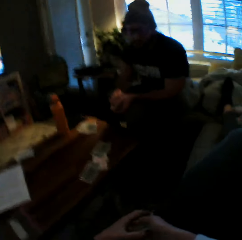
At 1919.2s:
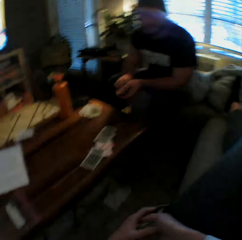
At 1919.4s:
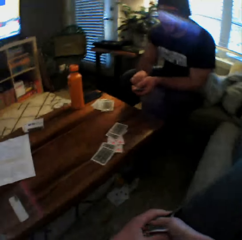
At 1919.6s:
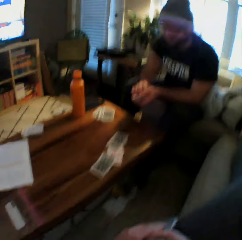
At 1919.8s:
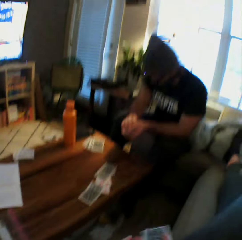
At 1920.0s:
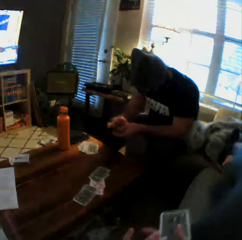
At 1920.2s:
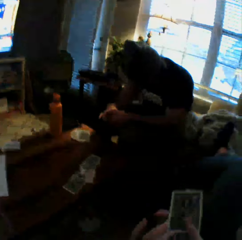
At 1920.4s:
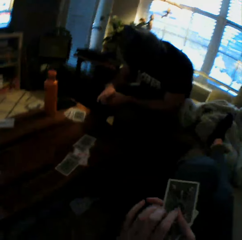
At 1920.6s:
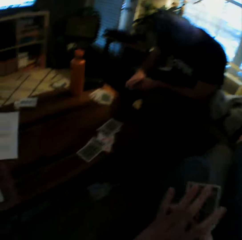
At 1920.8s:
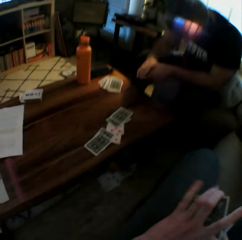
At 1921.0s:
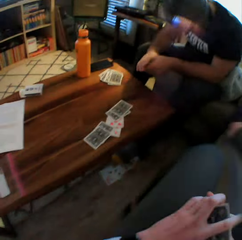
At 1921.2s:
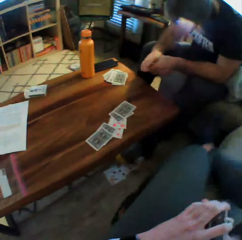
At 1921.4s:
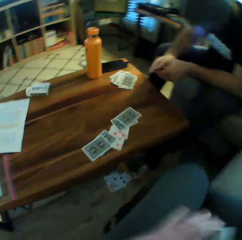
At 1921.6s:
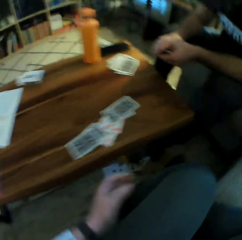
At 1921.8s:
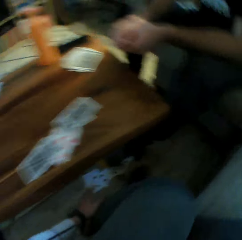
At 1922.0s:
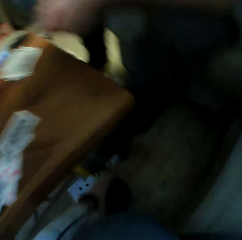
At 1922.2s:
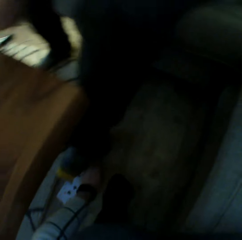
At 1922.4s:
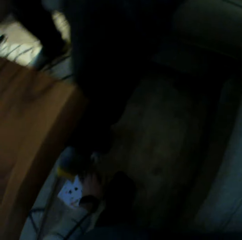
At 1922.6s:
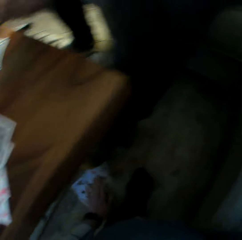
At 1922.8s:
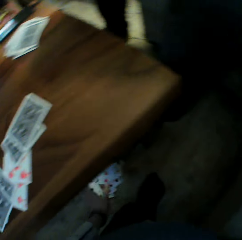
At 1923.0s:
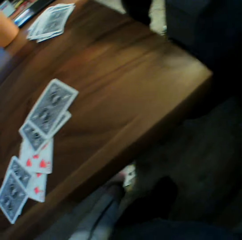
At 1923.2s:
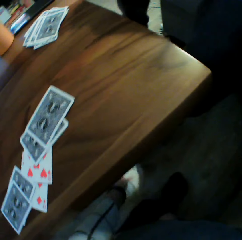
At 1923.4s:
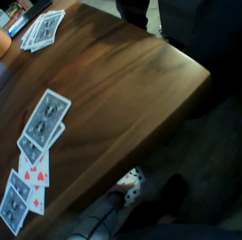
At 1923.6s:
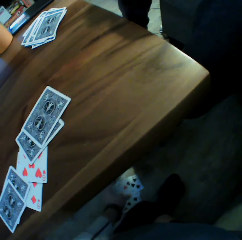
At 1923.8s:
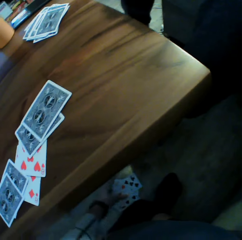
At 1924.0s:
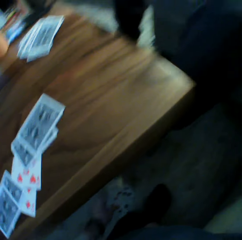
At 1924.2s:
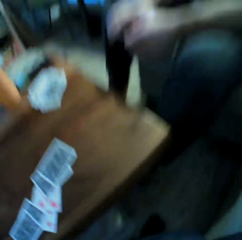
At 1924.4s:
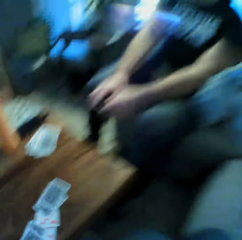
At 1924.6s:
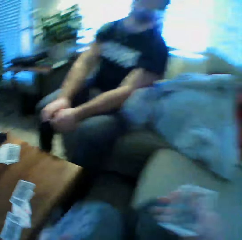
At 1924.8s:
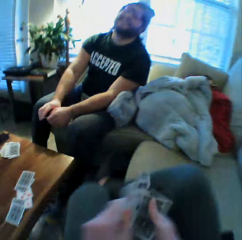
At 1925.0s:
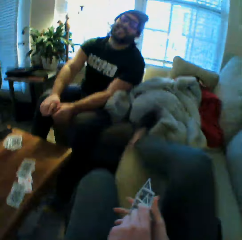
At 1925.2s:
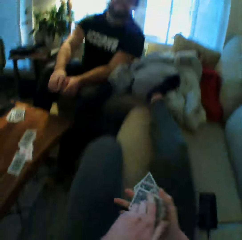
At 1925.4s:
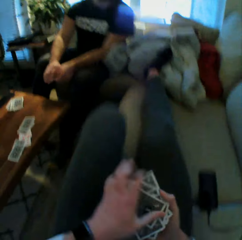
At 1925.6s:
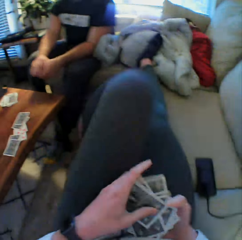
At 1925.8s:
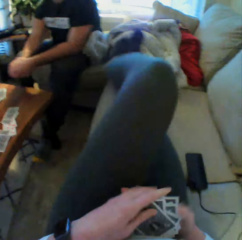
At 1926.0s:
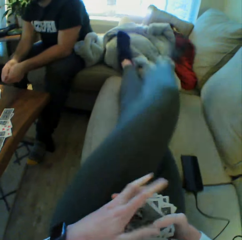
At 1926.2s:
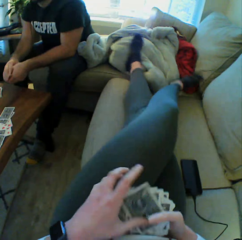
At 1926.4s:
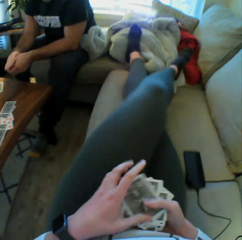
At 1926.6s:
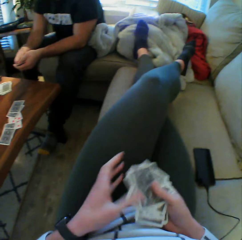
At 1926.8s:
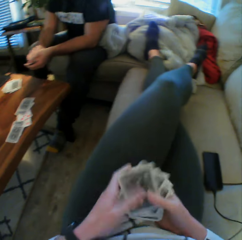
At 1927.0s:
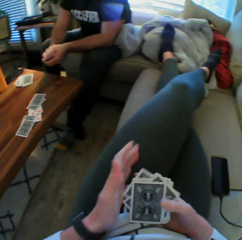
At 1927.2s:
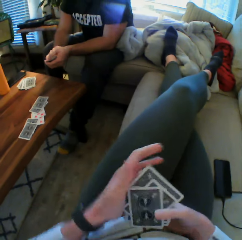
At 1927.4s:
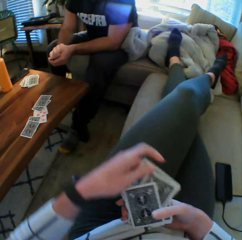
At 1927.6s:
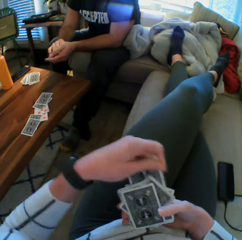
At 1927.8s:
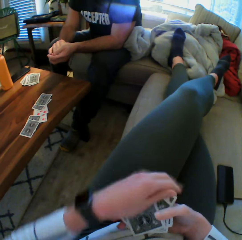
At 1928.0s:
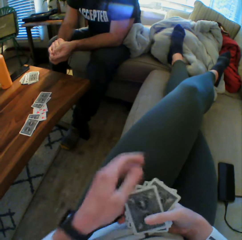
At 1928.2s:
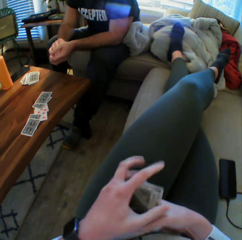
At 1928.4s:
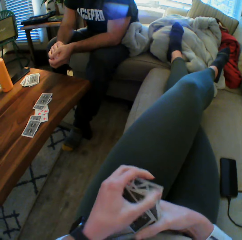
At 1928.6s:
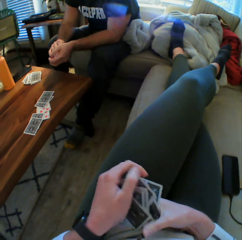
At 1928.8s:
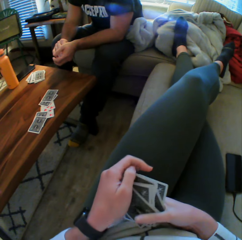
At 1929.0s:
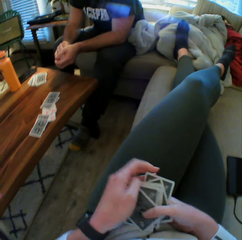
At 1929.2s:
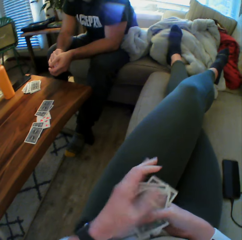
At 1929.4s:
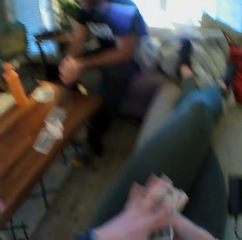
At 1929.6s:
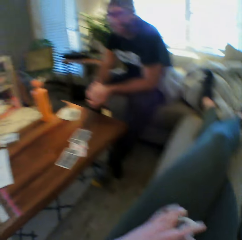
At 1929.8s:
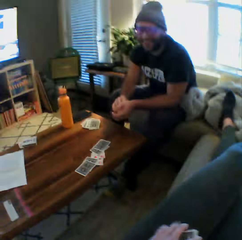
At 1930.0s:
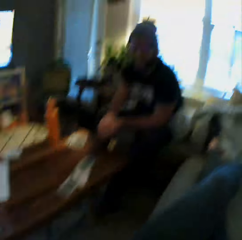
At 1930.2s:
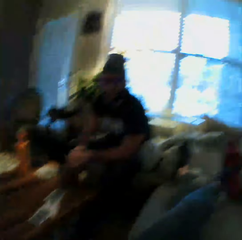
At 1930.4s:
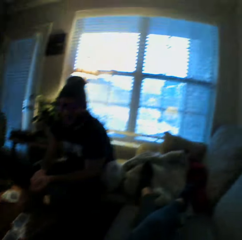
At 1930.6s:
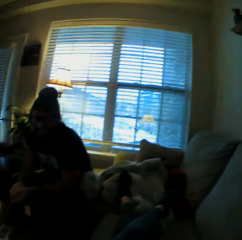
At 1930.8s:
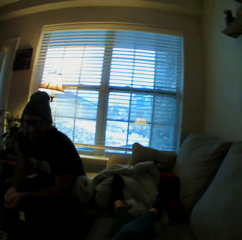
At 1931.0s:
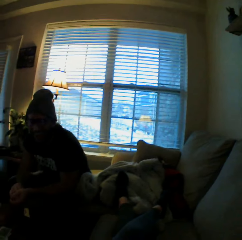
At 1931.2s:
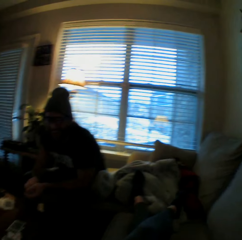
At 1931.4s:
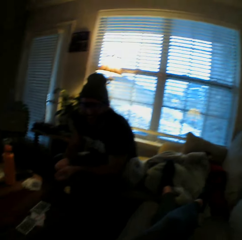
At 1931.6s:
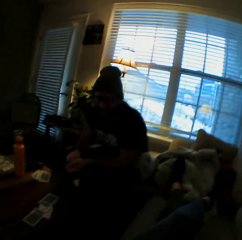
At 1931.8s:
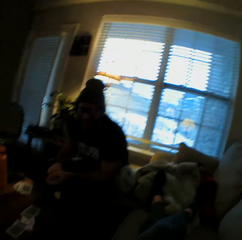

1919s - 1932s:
The camera wearer picks up some cards from the floor under the table with her left hand. She places both legs onto a couch. She holds the cards with both hands. She arranges the playing cards.

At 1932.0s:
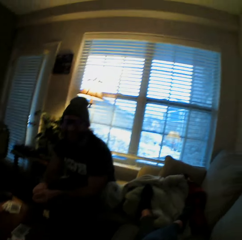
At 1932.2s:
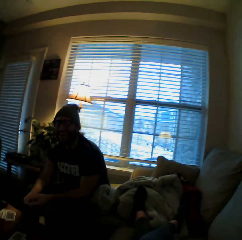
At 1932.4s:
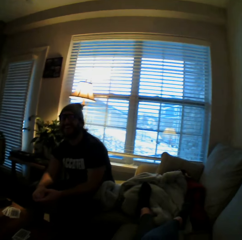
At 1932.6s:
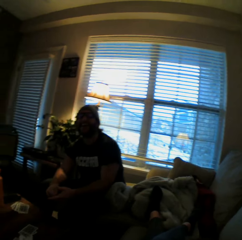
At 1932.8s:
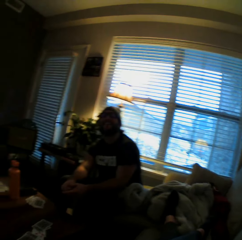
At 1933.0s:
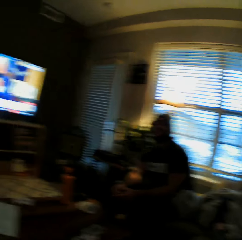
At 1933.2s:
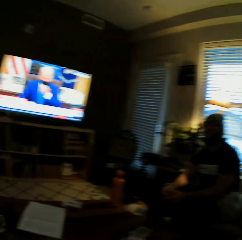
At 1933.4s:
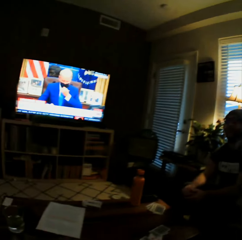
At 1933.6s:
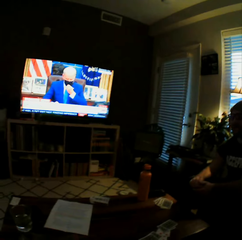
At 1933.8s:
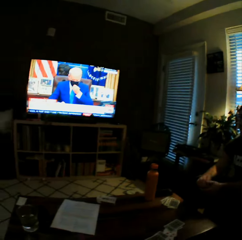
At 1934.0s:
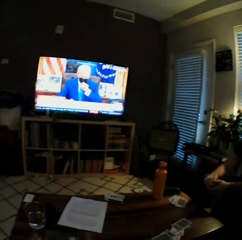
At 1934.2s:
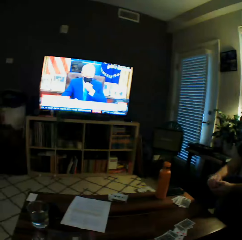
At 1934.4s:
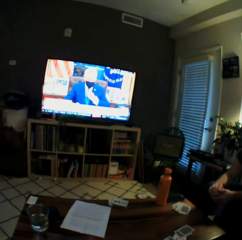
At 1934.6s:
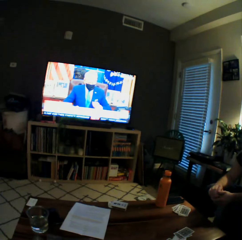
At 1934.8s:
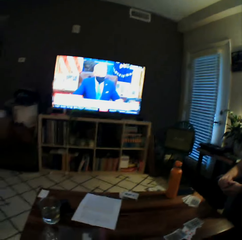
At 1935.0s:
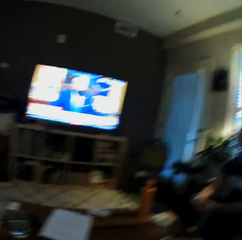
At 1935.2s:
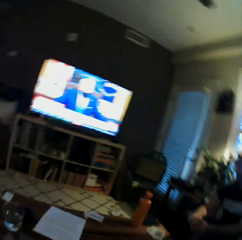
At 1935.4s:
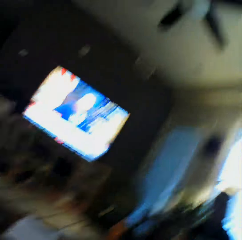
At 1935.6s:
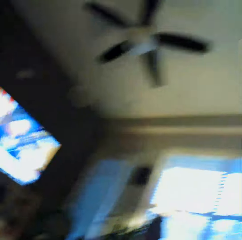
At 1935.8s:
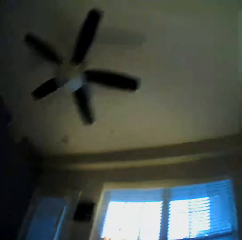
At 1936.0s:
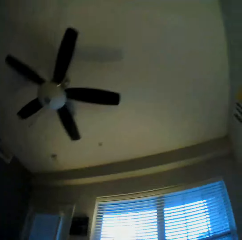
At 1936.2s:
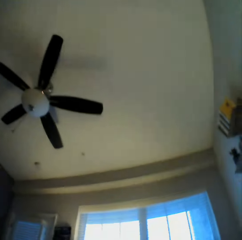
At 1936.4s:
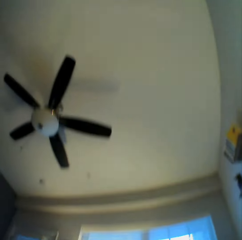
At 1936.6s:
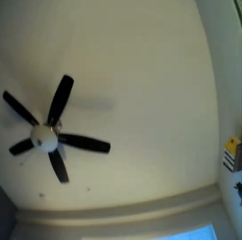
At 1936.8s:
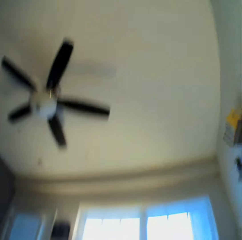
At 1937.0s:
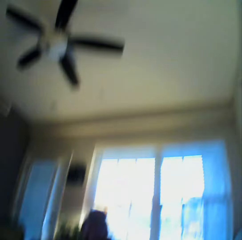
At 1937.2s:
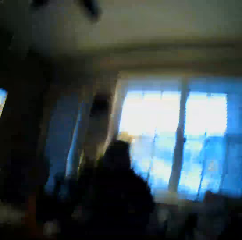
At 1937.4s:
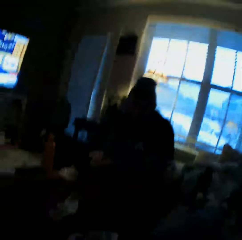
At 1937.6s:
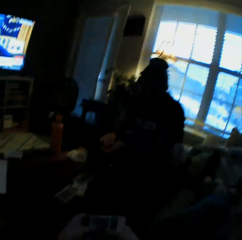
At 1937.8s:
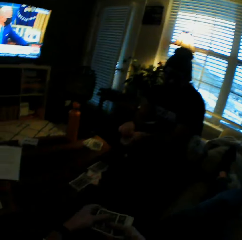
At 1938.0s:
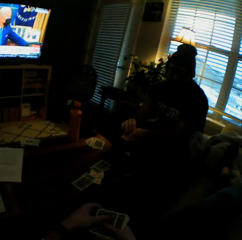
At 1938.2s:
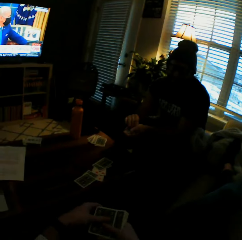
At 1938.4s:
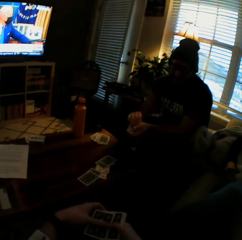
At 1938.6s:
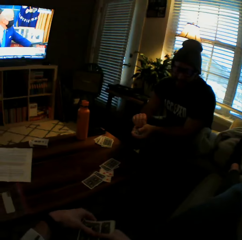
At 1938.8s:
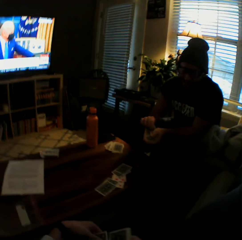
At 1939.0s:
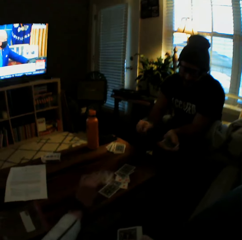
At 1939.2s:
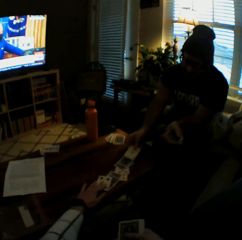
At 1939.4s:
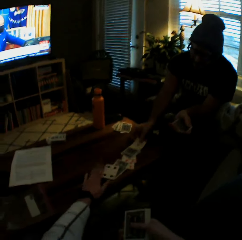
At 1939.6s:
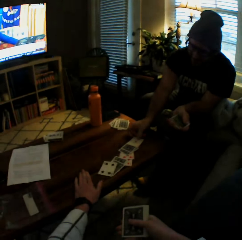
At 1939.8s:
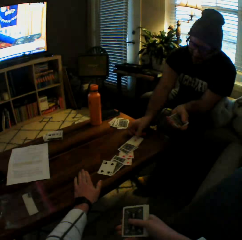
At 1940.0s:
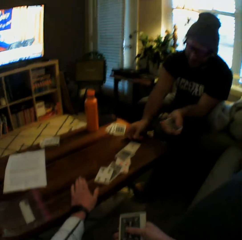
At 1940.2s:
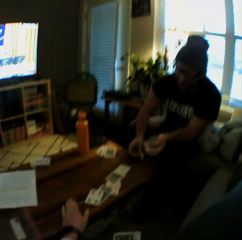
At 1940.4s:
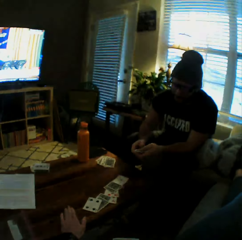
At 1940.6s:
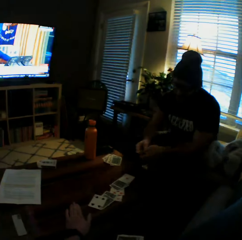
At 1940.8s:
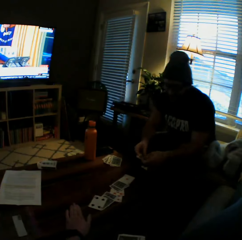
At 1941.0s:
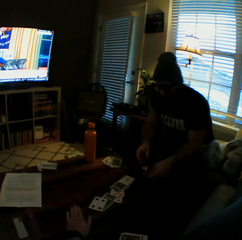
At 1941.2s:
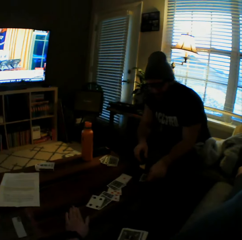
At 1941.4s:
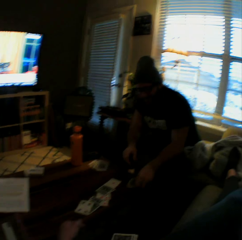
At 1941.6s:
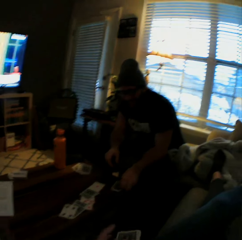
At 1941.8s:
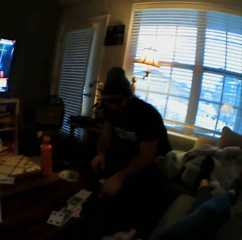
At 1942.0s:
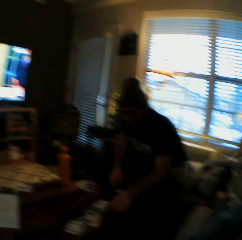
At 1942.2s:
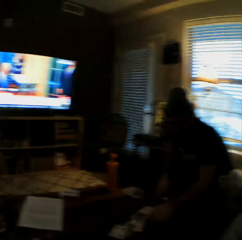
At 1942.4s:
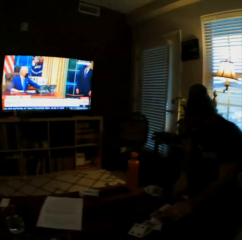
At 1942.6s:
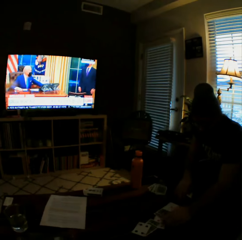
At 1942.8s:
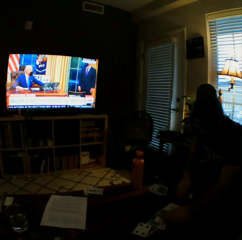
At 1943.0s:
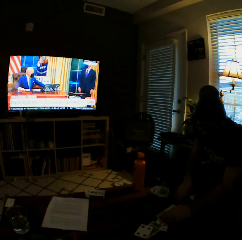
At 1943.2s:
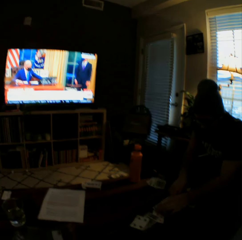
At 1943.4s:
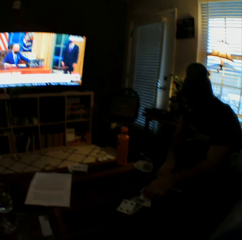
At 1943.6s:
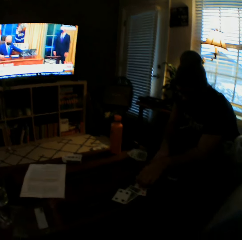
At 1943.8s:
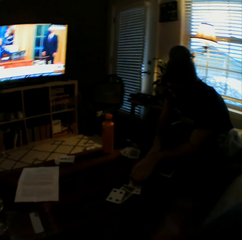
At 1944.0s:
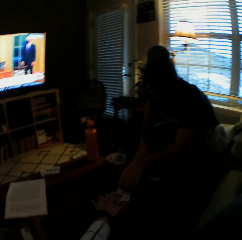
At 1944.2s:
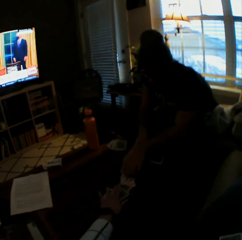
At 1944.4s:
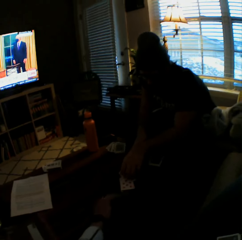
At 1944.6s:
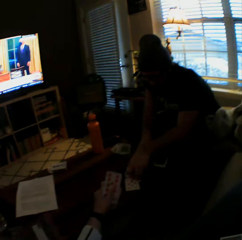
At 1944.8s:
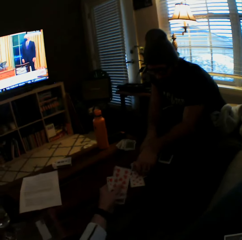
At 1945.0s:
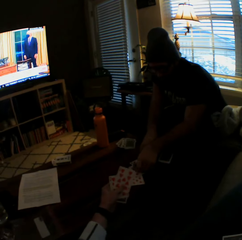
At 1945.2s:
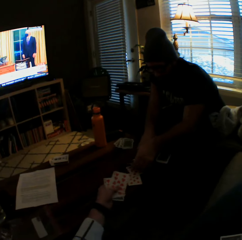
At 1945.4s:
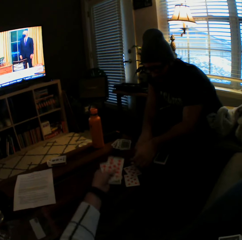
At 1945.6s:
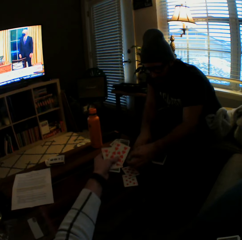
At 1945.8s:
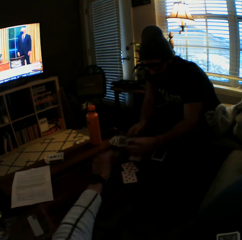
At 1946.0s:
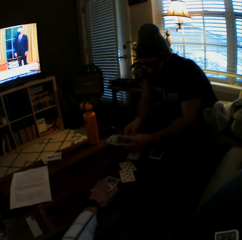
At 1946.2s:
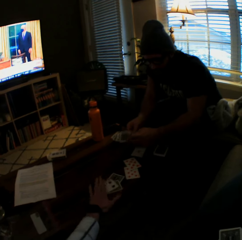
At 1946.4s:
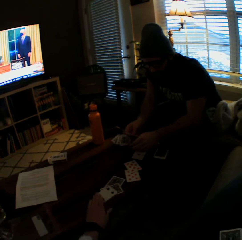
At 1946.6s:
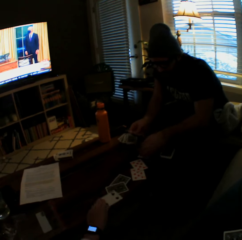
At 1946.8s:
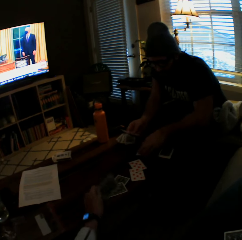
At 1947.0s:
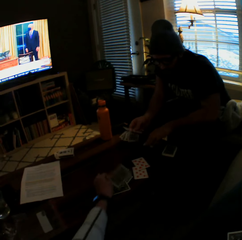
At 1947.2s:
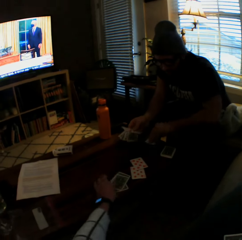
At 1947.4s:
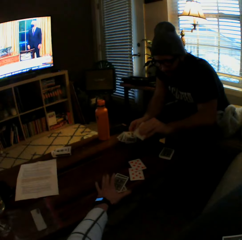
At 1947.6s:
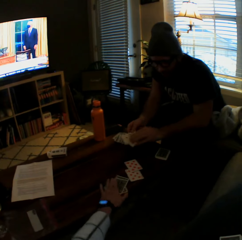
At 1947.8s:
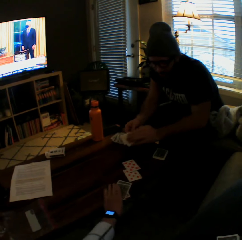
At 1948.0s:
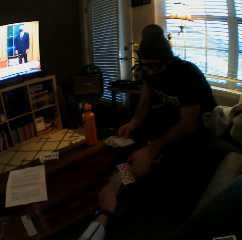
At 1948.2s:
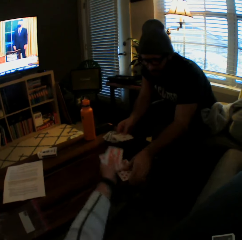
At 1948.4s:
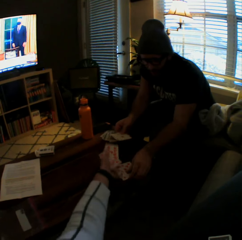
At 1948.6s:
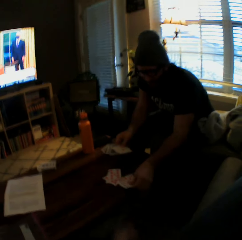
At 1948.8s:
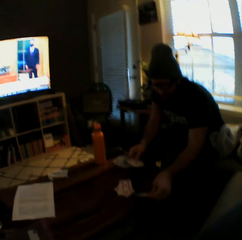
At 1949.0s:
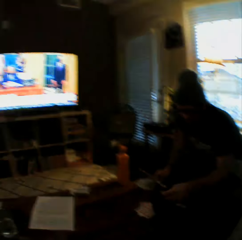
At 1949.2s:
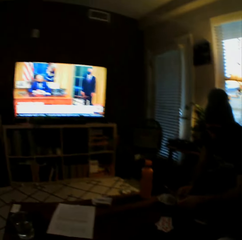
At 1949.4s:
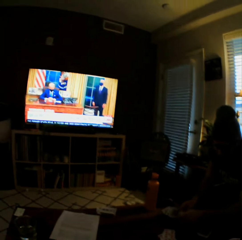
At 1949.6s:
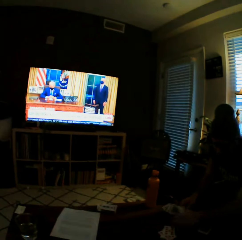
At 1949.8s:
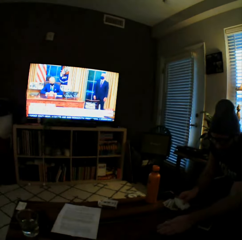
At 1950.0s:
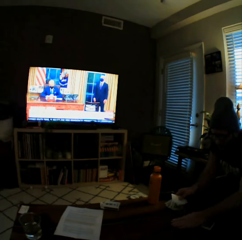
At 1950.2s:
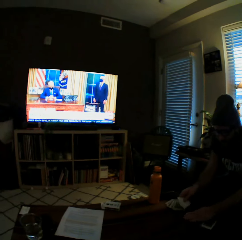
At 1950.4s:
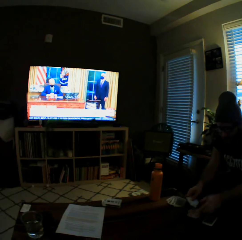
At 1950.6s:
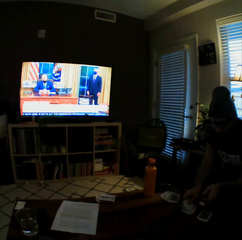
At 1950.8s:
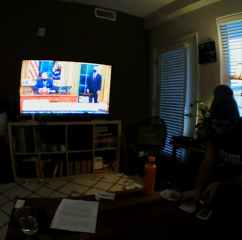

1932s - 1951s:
The man interacts with the camera wearer. The camera wearer drops another card onto the table with her left hand. The man drops another card onto the table with his right hand. The camera wearer places her left hand onto the table. She interacts with the man. She holds the cards in her left hand with both hands. She drops the cards in her left hand onto the table. The man puts all his playing cards on the table. The man picks up some cards from the table with both hands. The camera wearer picks up some cards from the table with her left hand. She drops the cards in her left hand onto the table. She picks up another card from the table with her left hand. The man picks cards from the table with his left hand onto his right hand. The camera wearer picks up some cards from the table with her left hand. She drops the cards in her left hand onto the table. The man takes more playing cards from the table.
